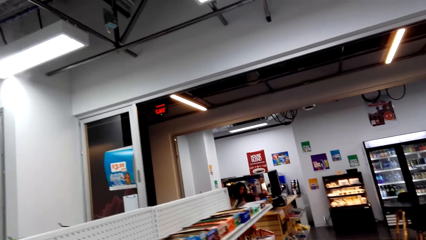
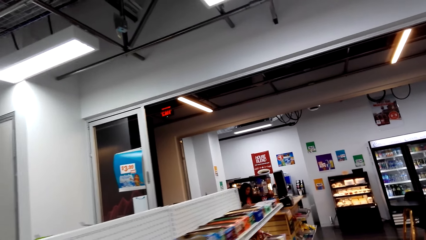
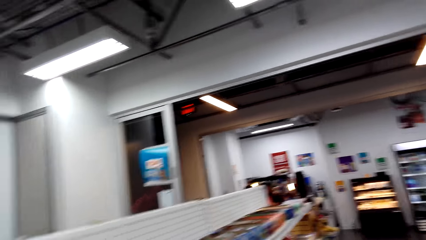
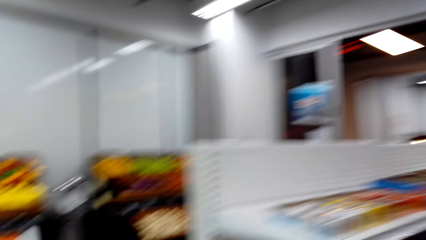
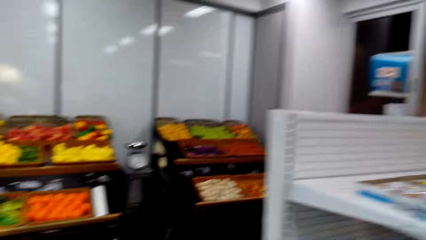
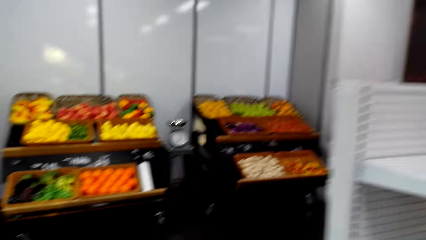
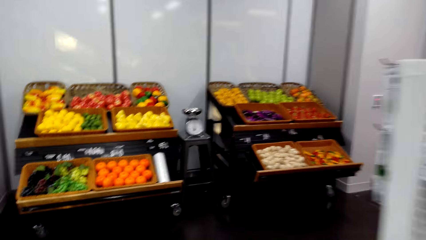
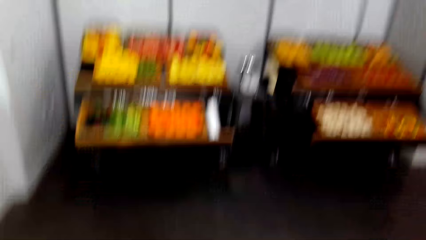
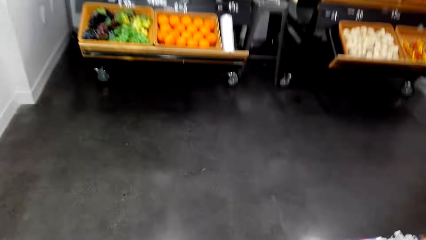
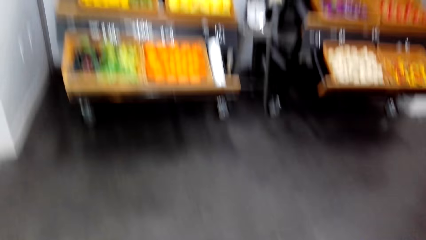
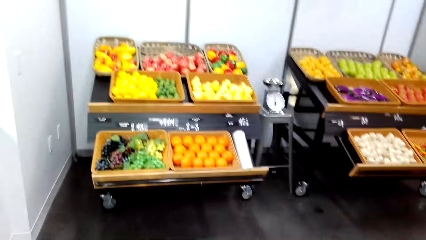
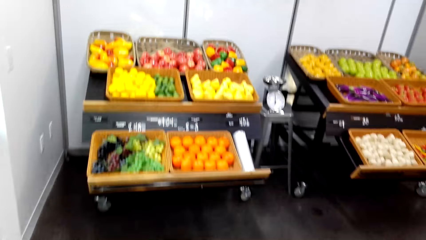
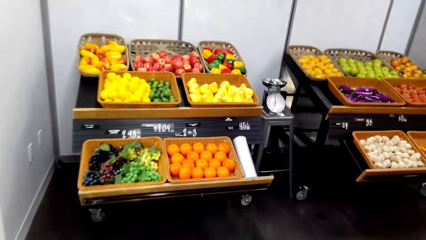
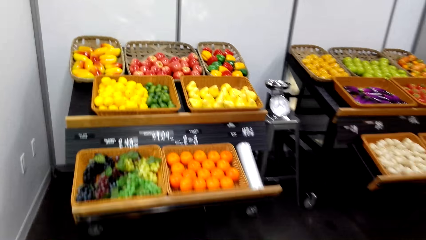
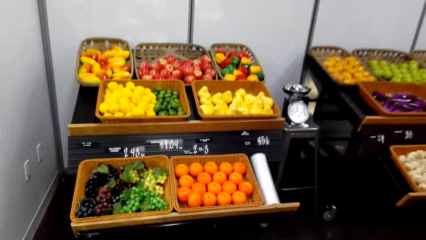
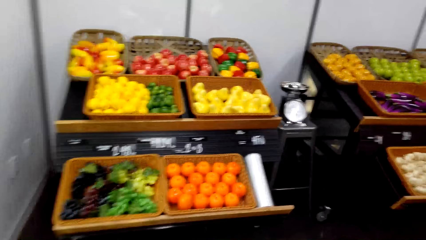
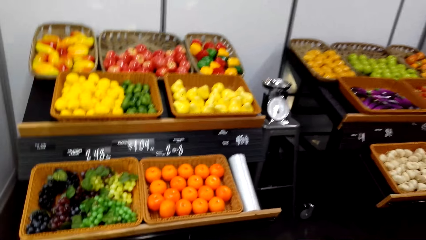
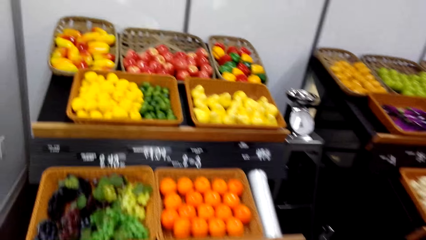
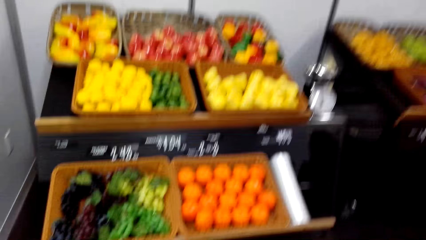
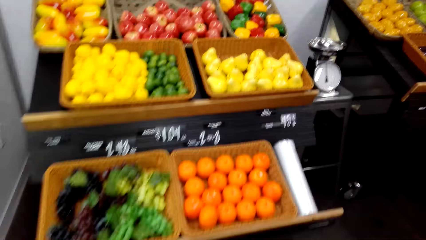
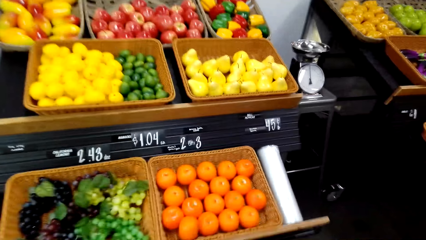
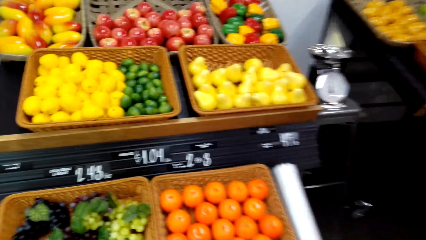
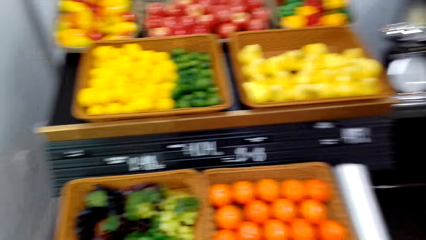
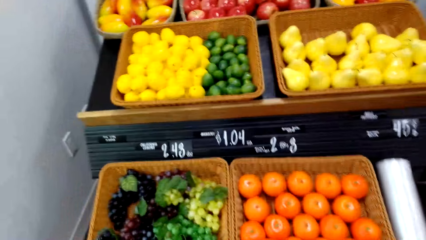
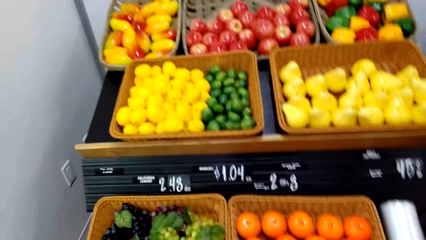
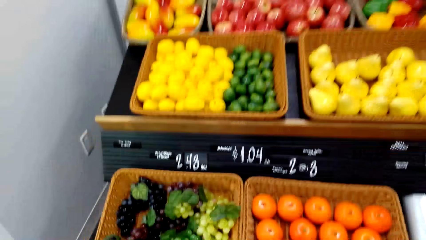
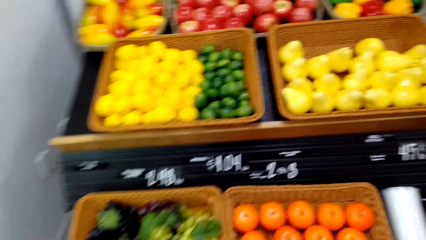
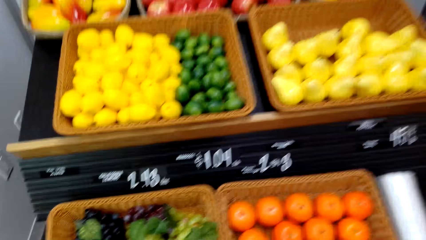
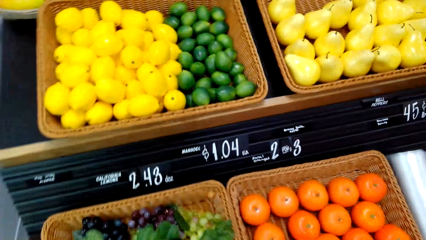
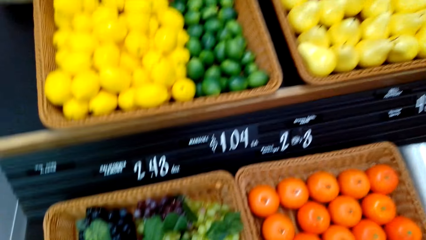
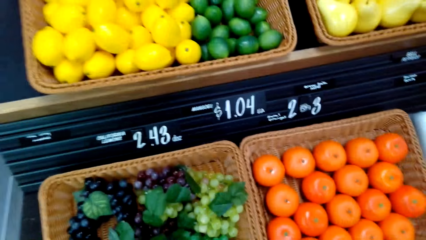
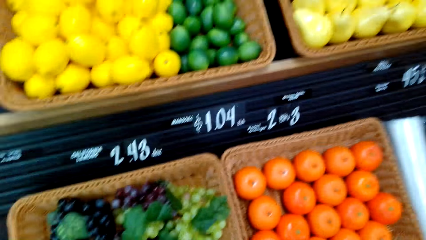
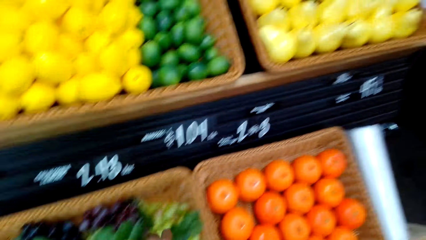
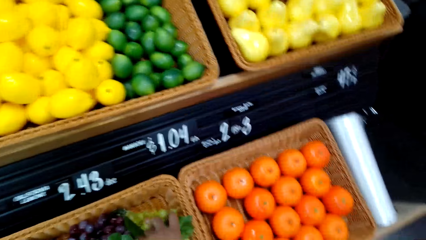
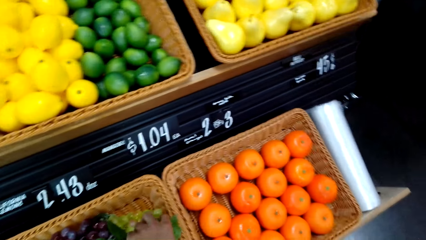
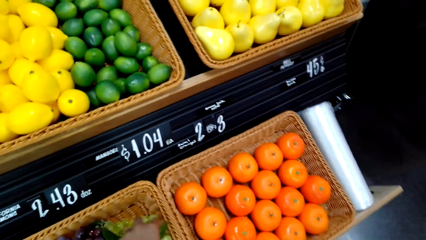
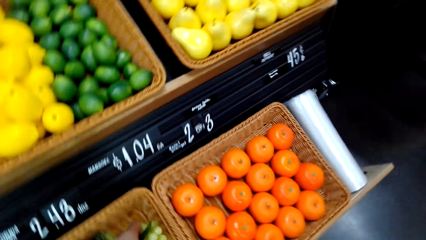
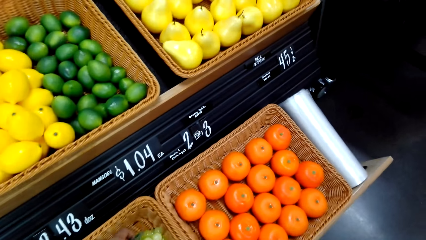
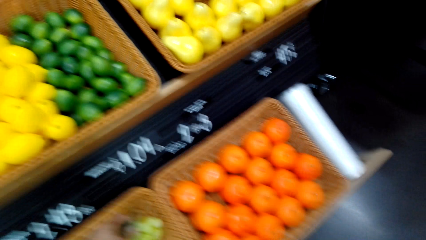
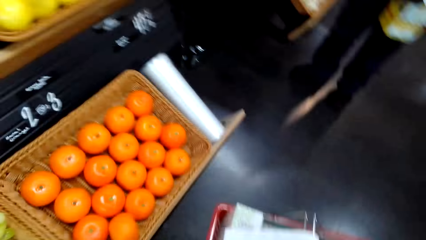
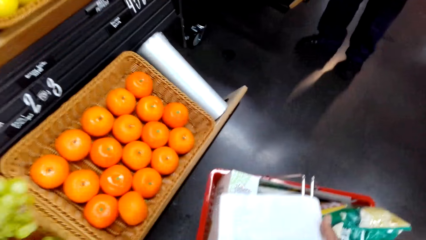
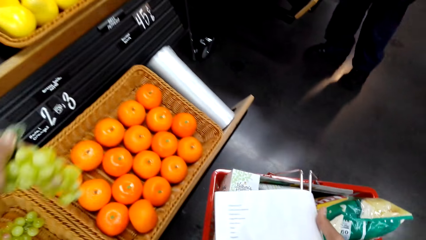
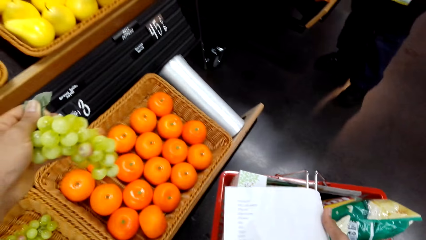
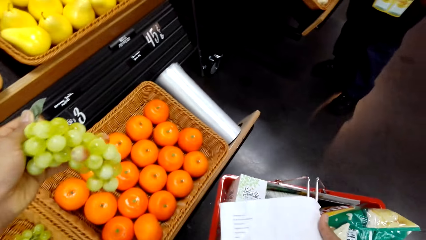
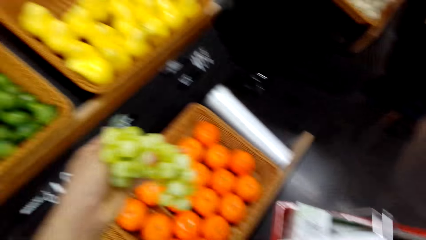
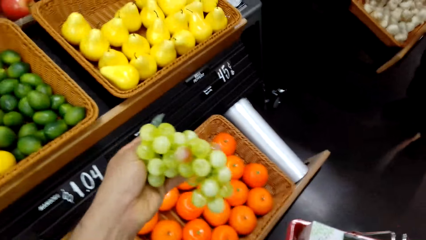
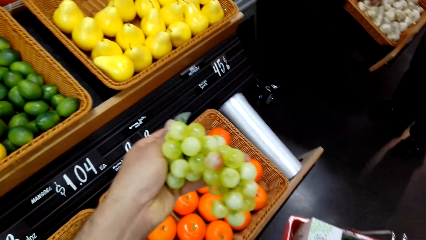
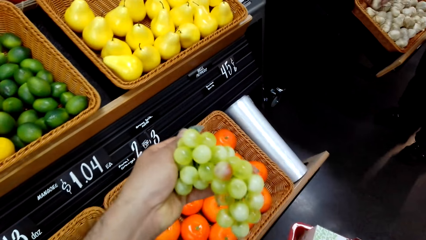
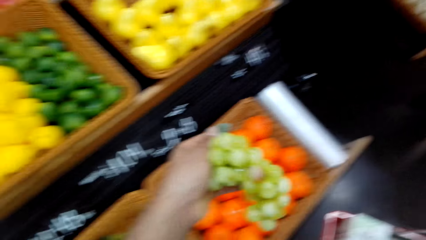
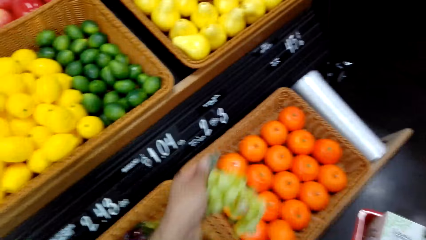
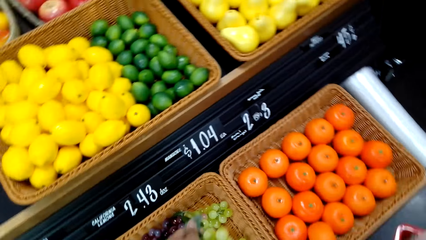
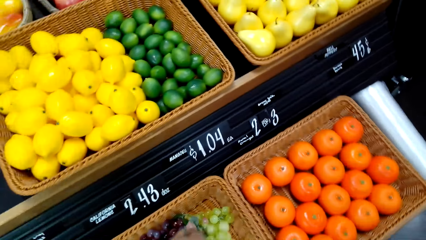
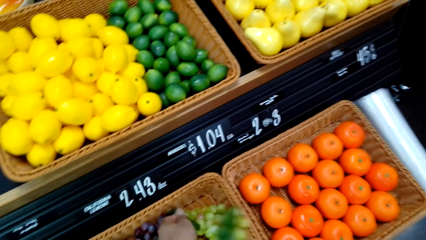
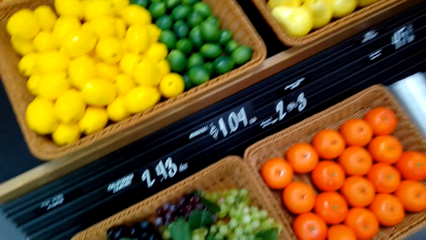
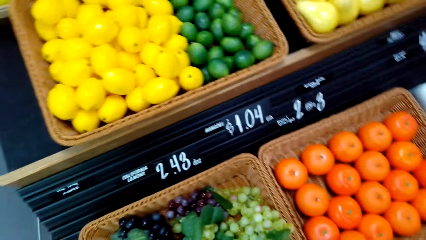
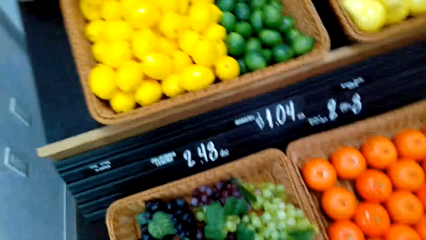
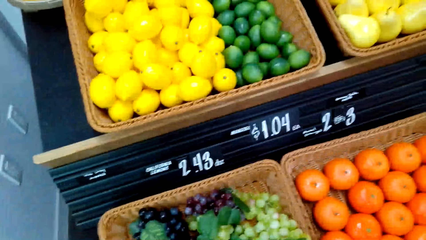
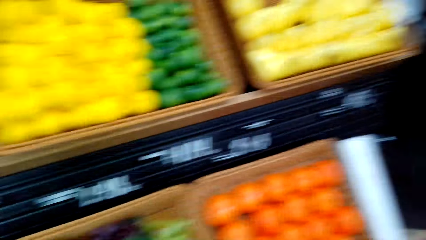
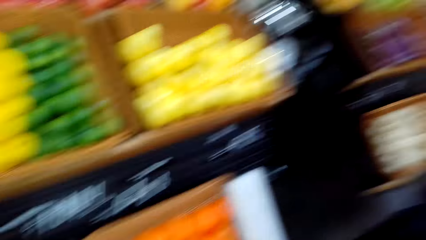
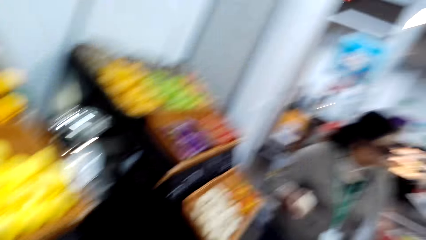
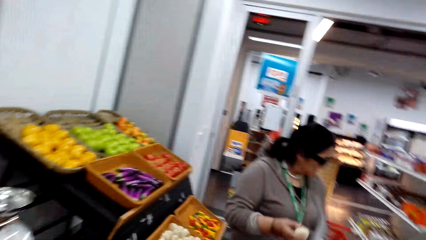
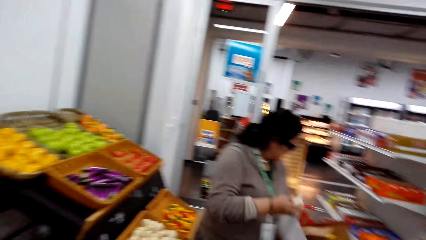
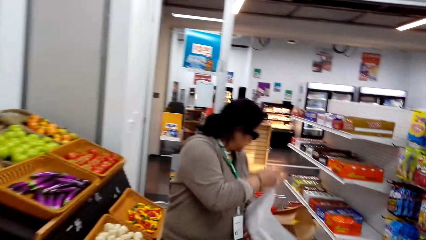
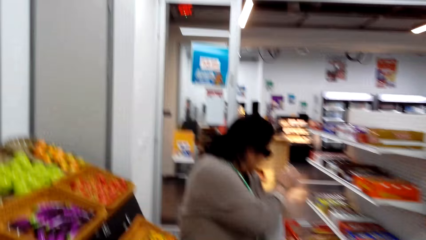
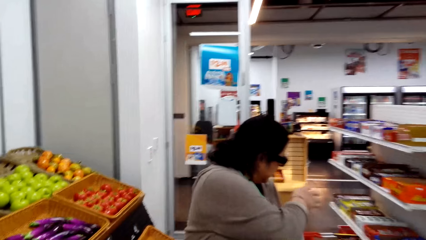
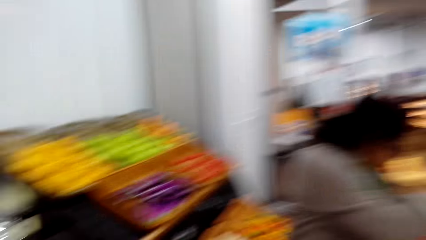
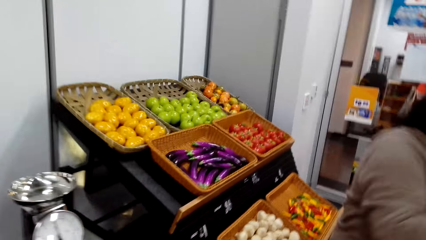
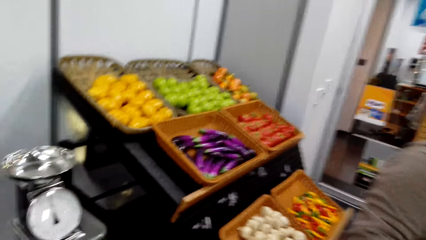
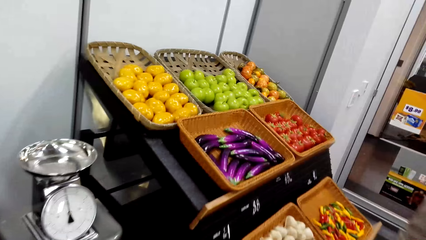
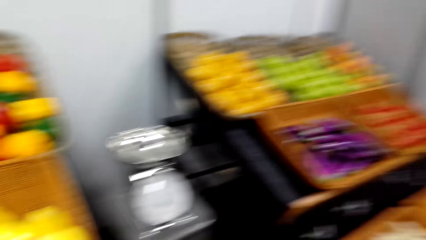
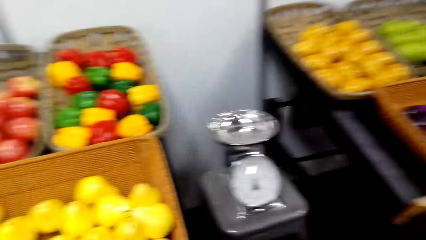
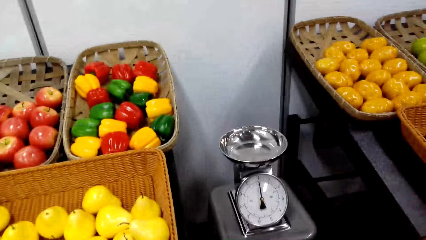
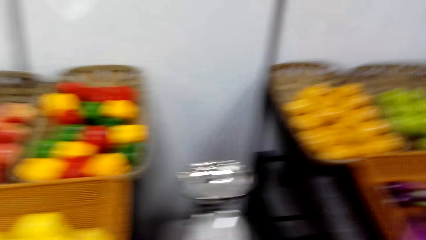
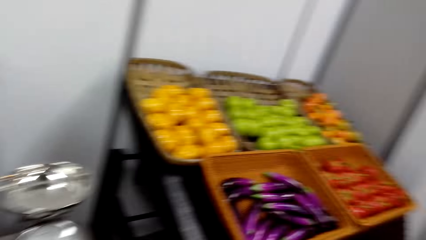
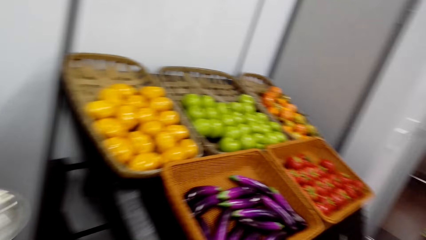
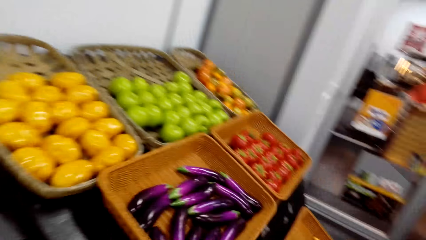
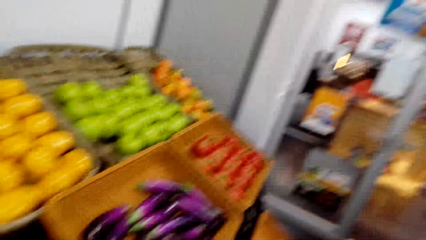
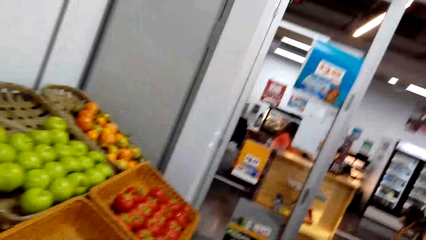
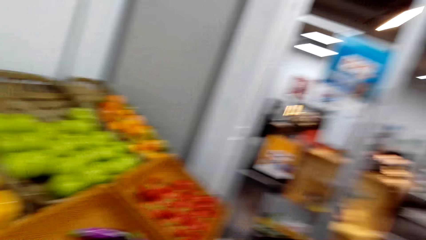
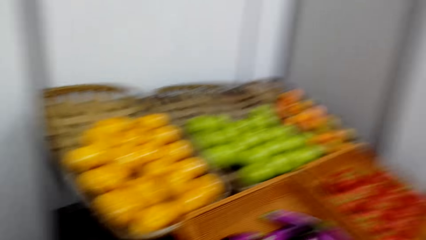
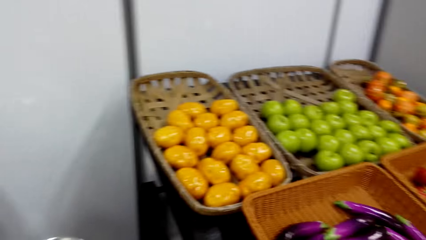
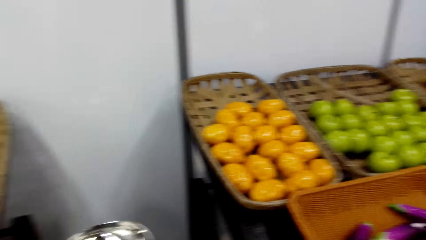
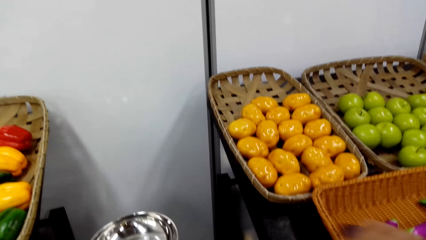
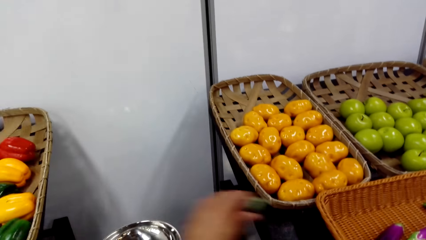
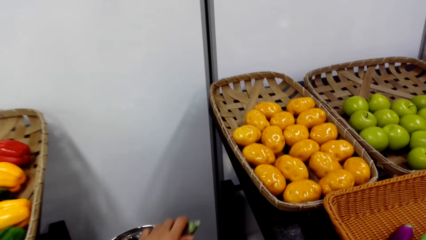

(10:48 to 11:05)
The camera wearer walks in the room. They look at fruits. They pick grapes from the basket. They put the grapes in the basket. They walk in the room. They laugh in the room. They look around.
